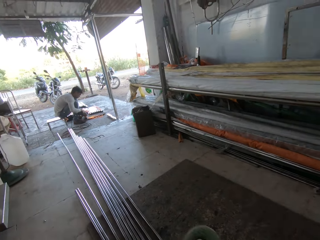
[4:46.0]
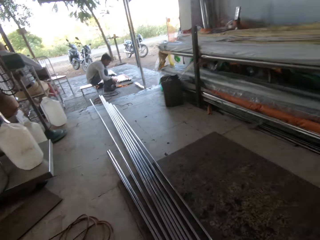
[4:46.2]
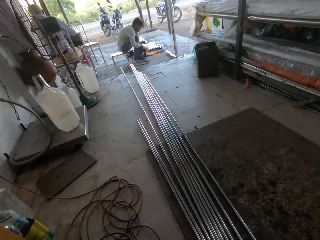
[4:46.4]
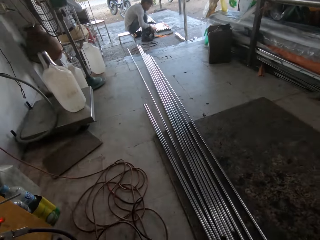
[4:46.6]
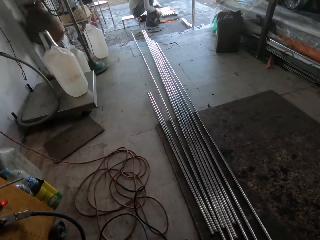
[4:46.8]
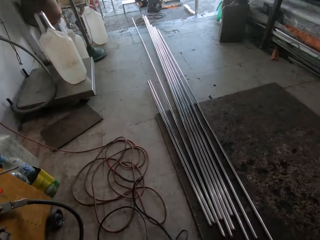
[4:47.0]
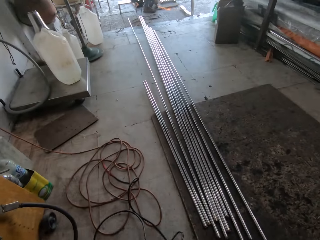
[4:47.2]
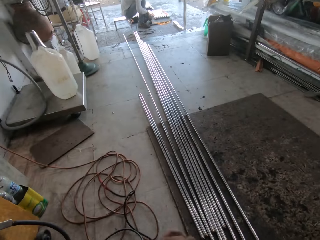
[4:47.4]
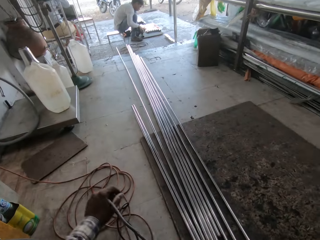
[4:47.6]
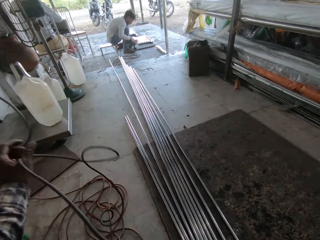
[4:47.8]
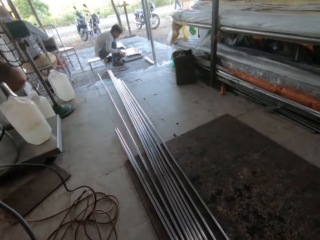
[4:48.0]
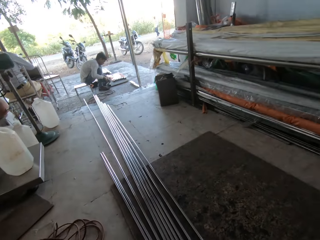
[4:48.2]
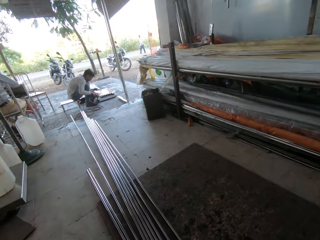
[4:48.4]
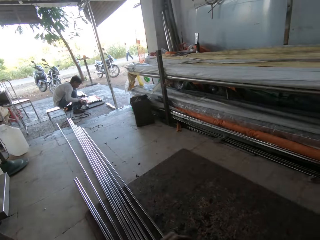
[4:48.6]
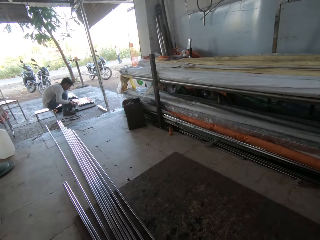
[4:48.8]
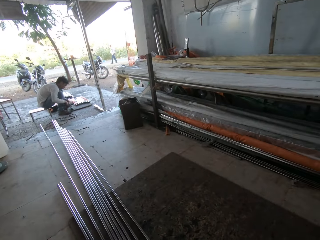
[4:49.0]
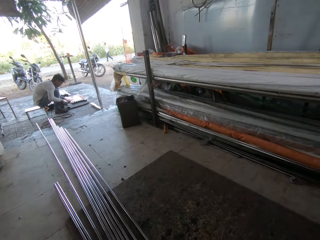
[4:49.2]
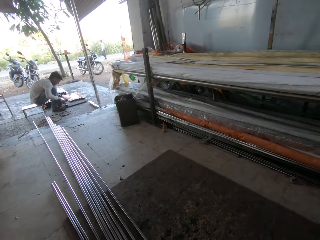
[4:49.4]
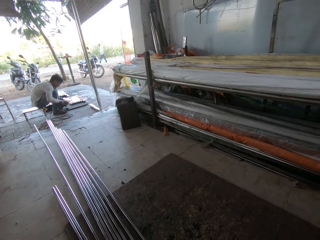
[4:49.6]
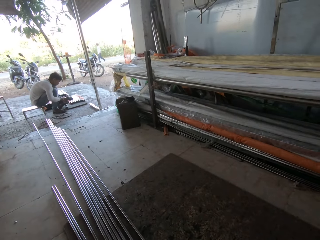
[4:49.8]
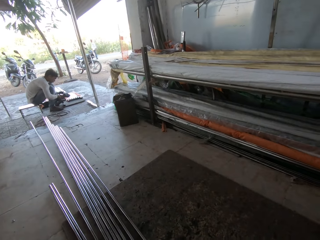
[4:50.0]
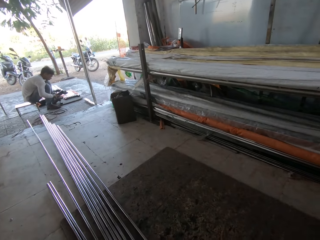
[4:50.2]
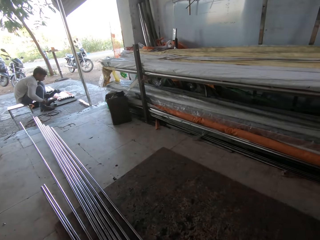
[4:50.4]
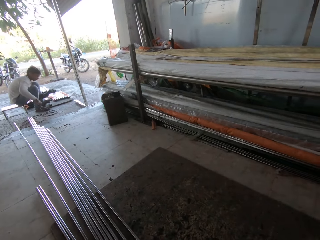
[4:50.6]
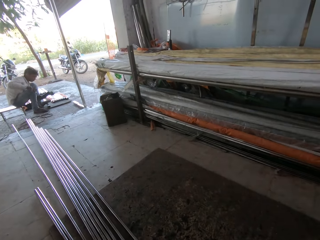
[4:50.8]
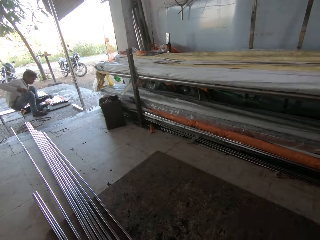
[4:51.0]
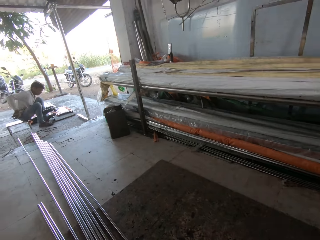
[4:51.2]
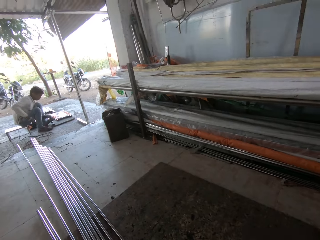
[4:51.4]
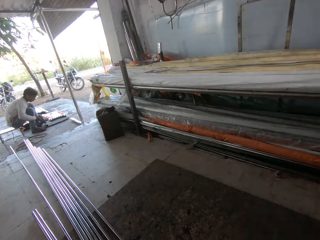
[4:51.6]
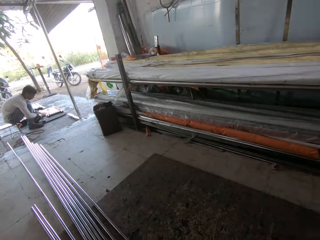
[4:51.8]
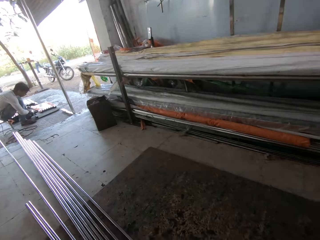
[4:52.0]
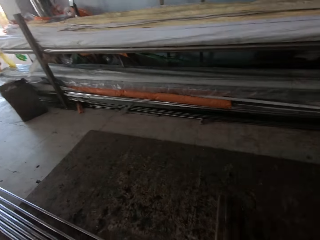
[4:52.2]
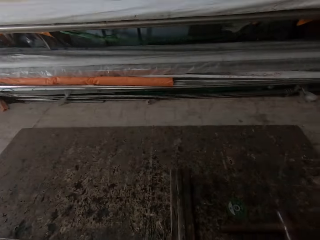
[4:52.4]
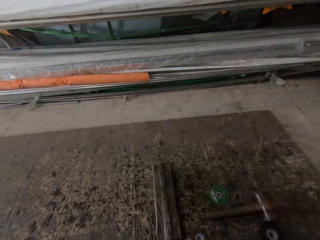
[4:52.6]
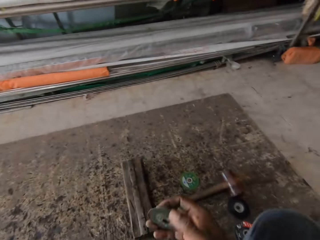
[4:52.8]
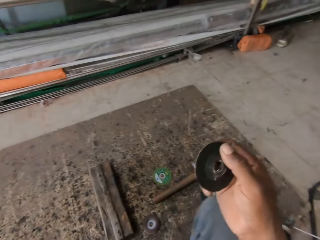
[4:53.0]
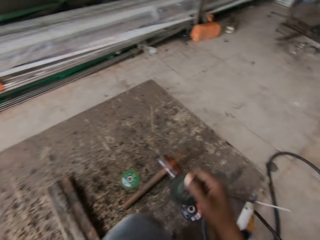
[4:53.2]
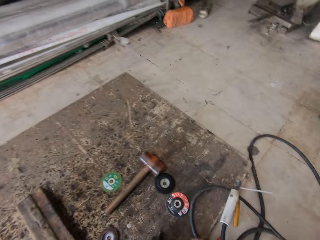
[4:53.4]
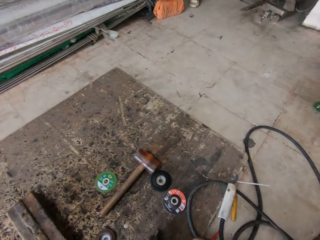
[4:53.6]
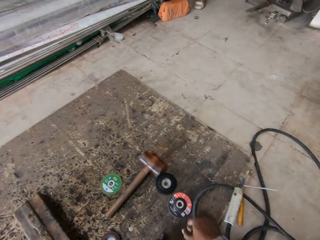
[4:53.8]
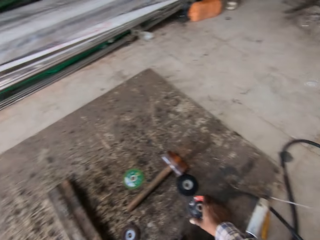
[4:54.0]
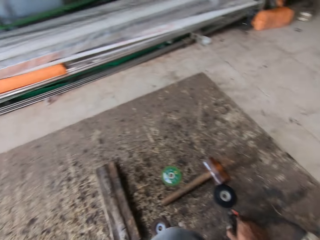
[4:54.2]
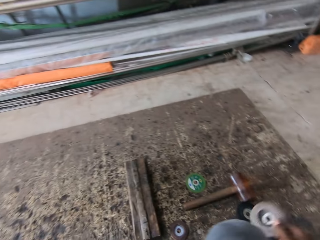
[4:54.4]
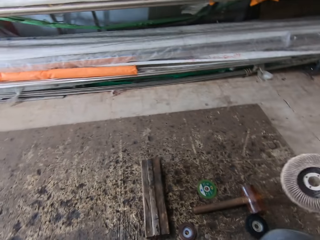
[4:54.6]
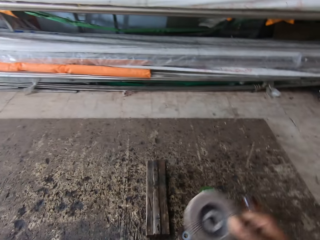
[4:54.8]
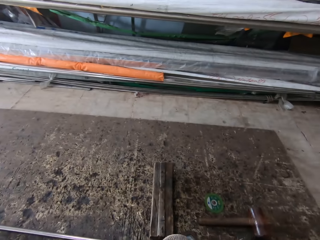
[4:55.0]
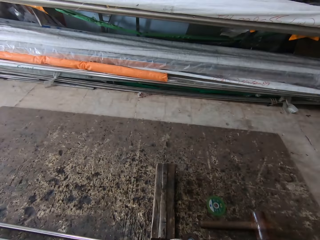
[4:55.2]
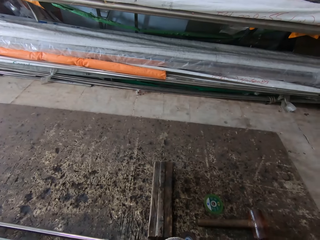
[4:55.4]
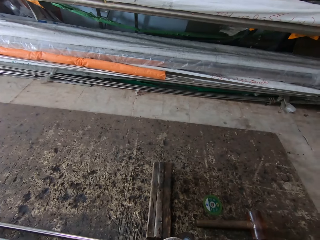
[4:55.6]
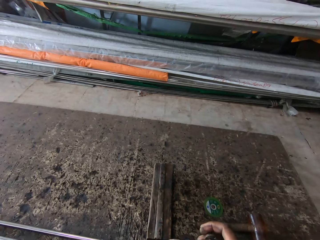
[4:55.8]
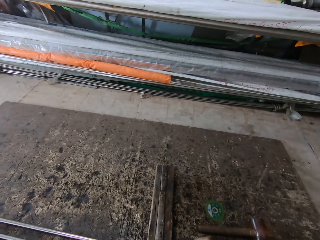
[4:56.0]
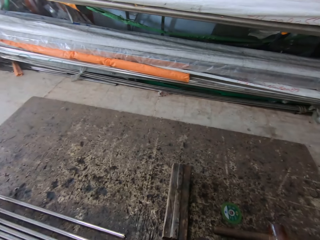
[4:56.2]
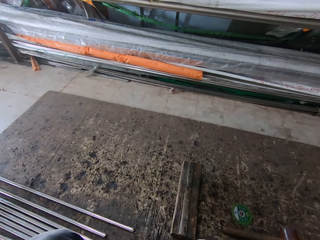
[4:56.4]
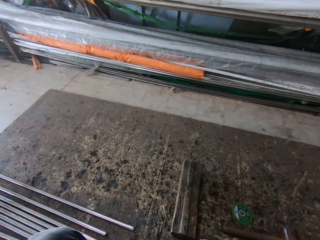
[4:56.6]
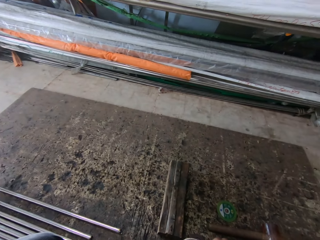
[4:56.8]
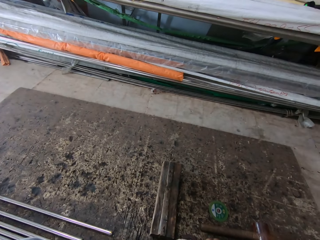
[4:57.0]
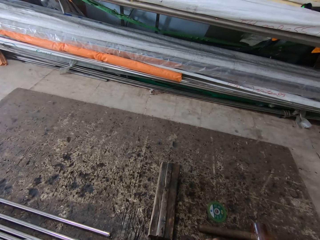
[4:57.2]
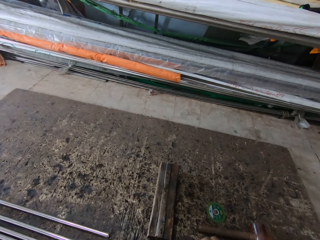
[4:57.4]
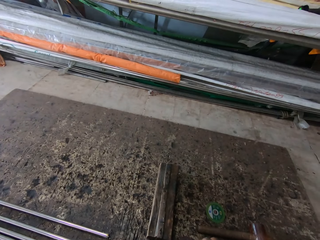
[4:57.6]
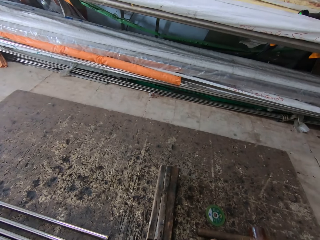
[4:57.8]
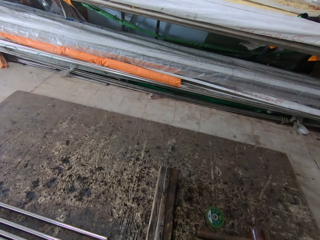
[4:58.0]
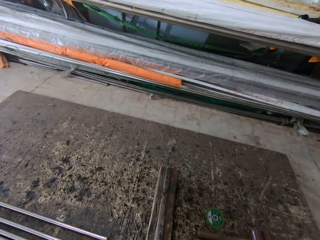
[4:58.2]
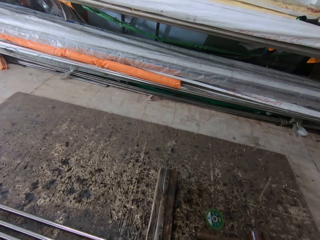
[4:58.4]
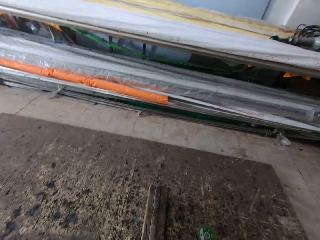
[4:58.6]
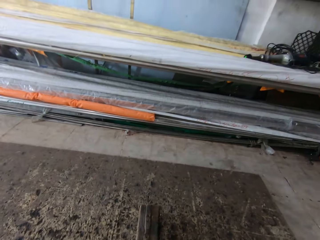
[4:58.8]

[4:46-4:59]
The camera wearer lifts a grinder. They pull the cable. They lift a pipe with the left hand. They put a grinder disc on the floor. They pick up the grinder disc with the right hand.

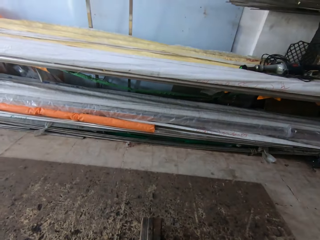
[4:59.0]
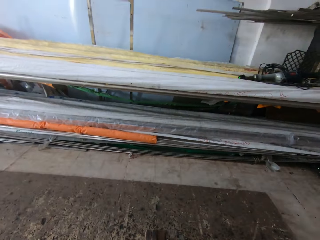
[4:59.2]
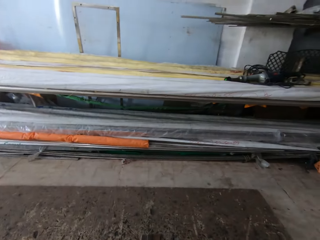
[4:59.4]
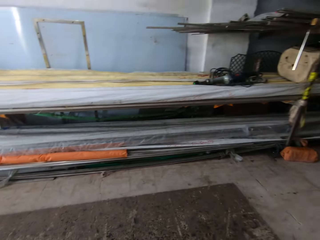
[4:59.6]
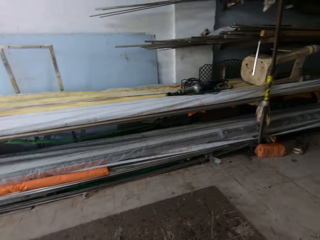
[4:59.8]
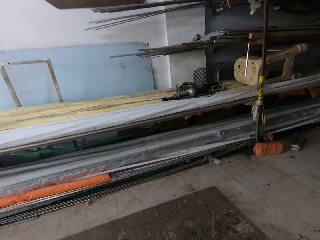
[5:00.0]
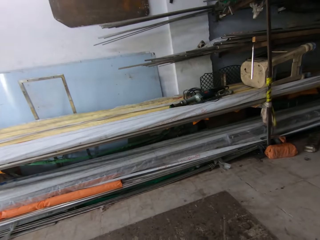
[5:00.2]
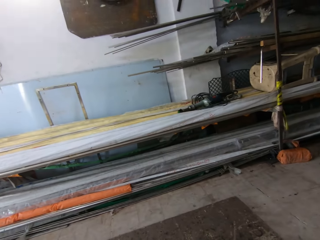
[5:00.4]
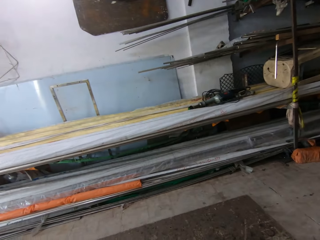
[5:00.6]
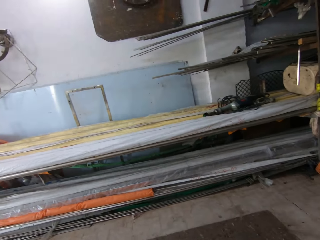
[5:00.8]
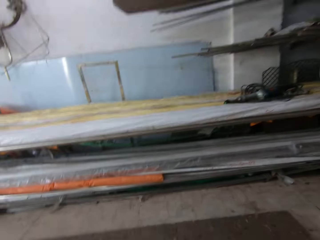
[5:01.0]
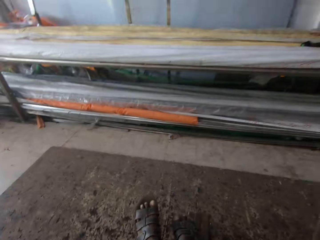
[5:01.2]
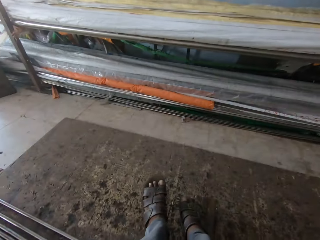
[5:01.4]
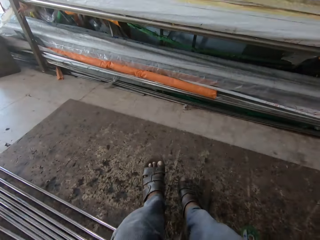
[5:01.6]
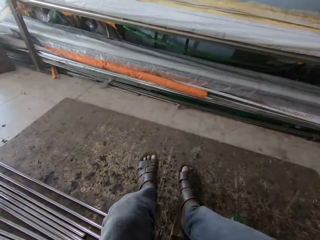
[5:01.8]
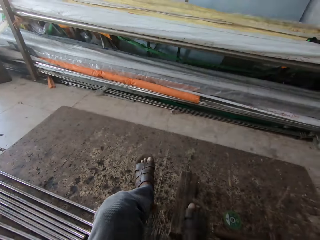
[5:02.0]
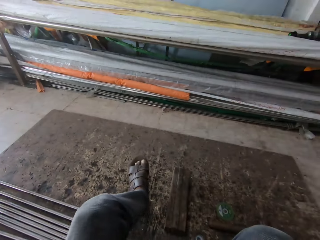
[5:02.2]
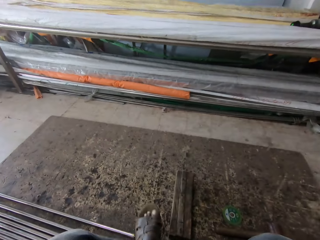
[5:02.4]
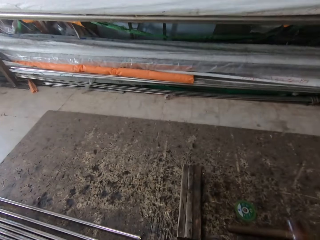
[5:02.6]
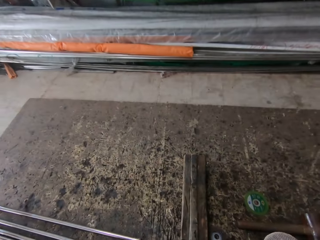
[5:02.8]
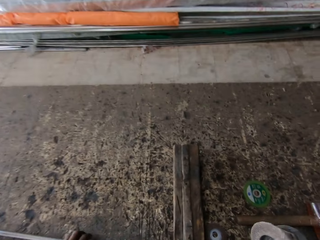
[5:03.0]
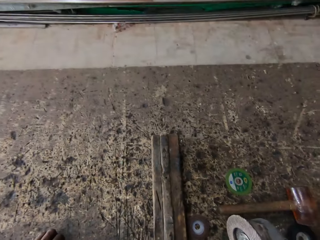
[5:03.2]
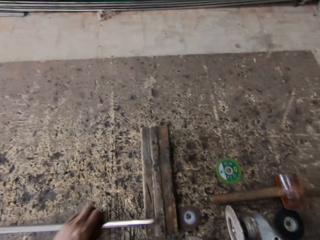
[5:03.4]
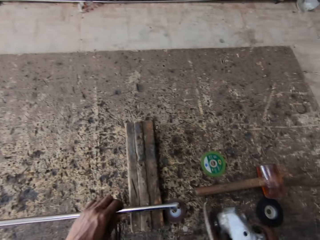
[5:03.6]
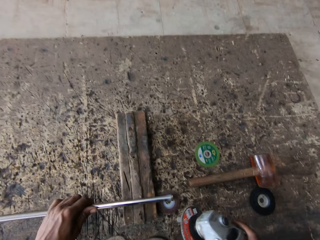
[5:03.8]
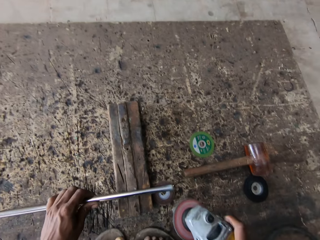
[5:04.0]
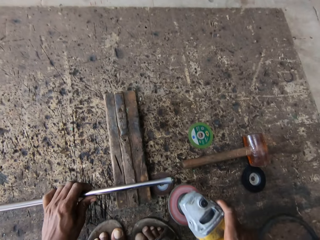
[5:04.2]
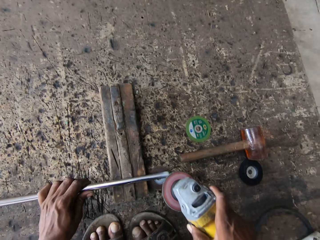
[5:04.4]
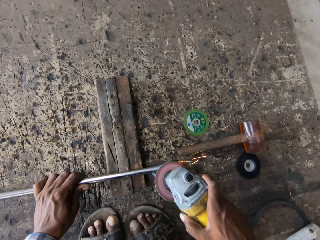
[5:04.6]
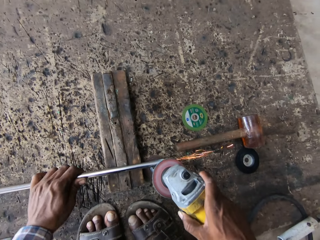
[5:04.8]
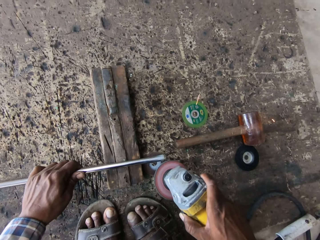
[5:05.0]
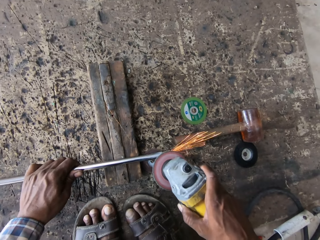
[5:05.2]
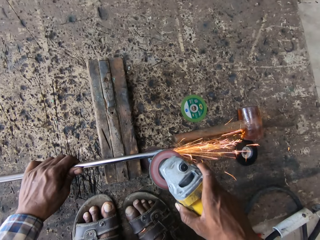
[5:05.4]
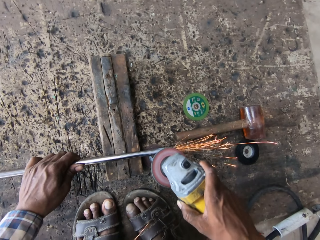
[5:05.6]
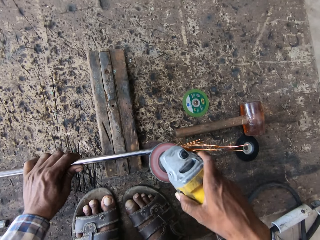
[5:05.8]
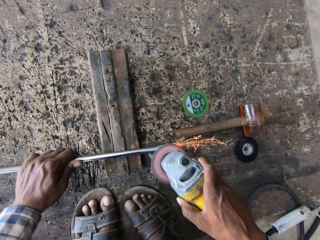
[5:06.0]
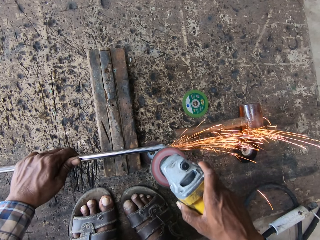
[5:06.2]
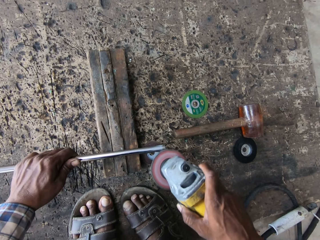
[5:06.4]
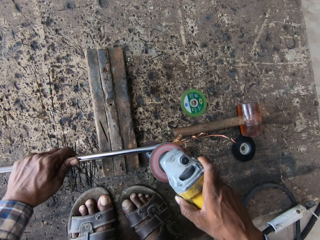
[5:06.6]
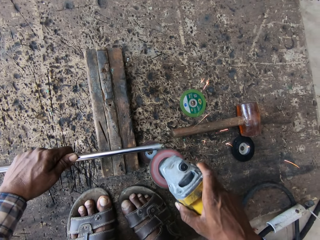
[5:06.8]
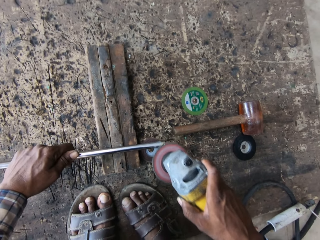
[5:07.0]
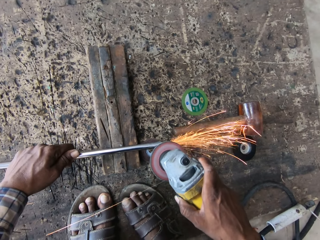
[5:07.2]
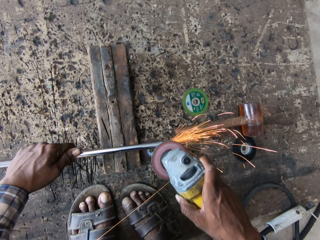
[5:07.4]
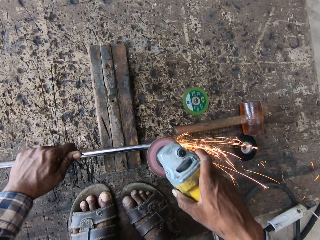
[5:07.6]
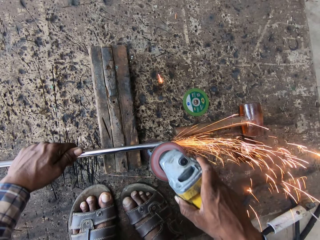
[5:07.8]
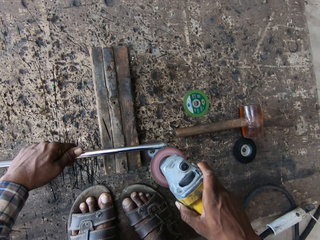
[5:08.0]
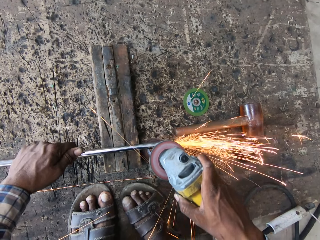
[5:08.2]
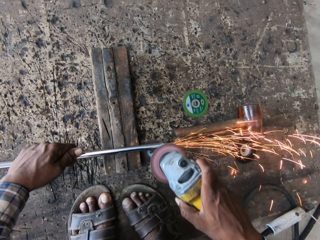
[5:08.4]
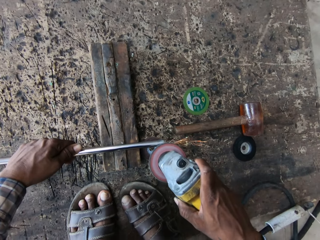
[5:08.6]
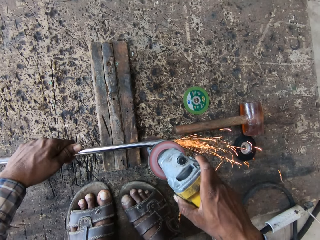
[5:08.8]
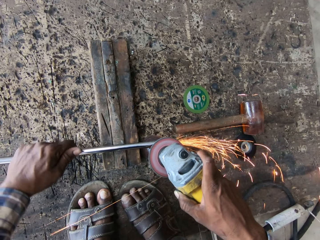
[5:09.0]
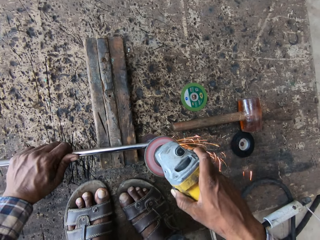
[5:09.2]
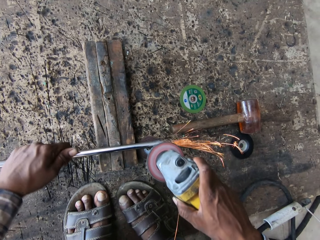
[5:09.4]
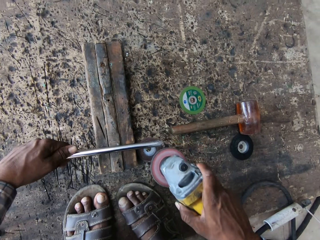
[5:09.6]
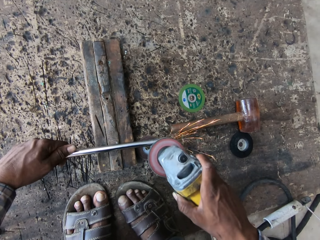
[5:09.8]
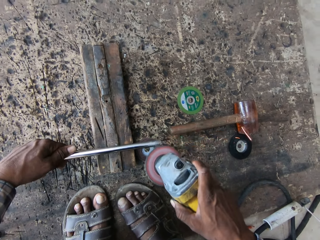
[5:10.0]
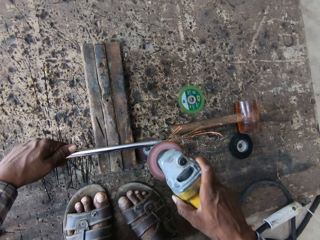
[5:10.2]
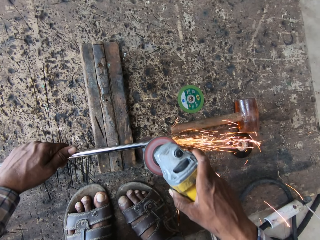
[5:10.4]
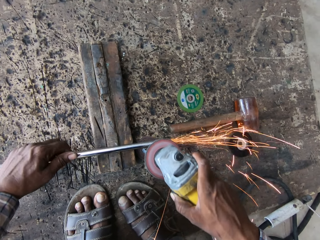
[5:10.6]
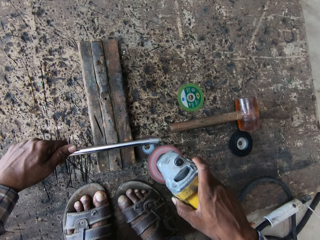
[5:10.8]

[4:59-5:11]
The camera wearer moves the right leg. They move the left leg. They put the metal on the iron rod. They pull a metal rod with the left hand. They put the metal rod on a piece of wood. They polish the metal with the grinder. They grind the metal rod with the grinder.
